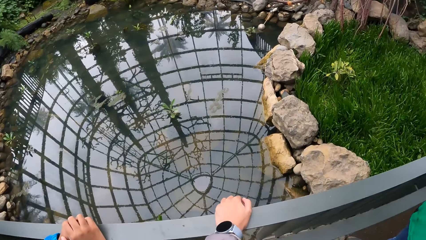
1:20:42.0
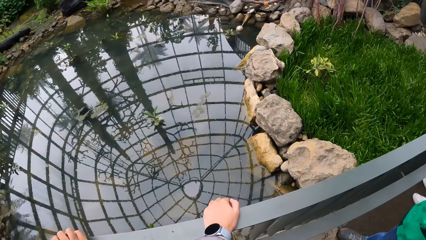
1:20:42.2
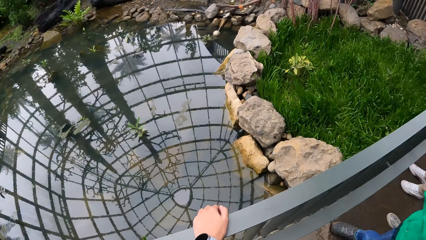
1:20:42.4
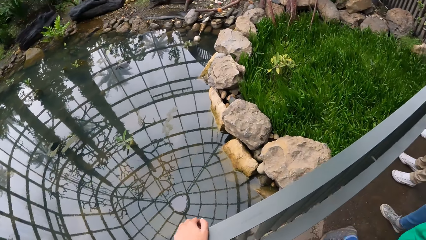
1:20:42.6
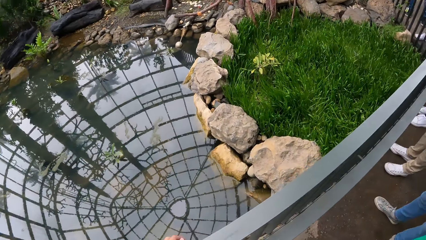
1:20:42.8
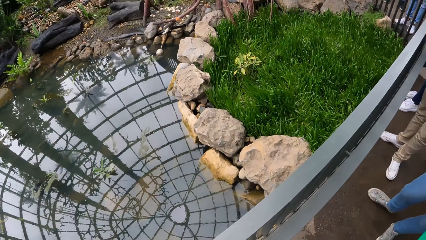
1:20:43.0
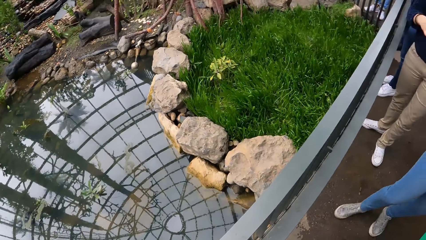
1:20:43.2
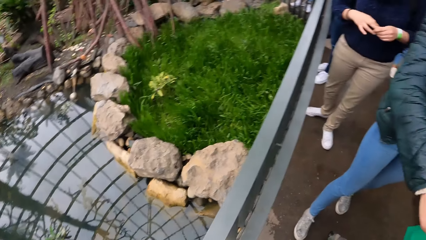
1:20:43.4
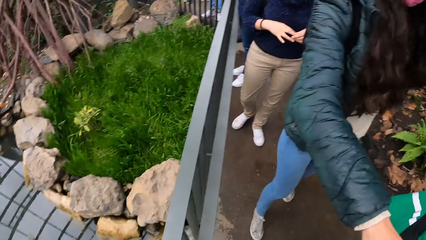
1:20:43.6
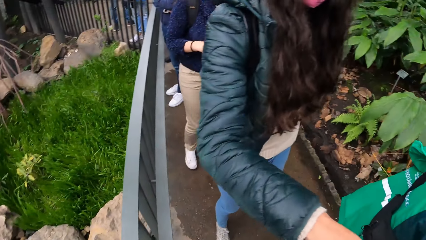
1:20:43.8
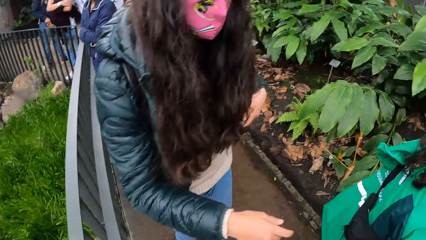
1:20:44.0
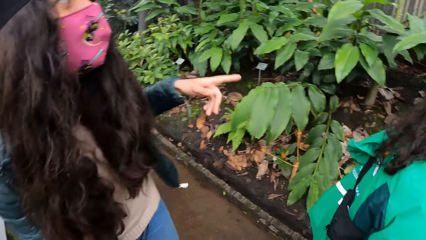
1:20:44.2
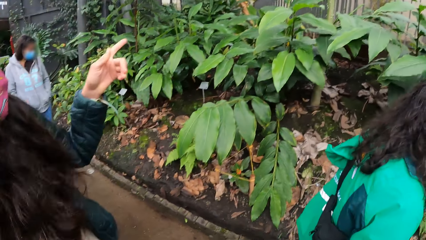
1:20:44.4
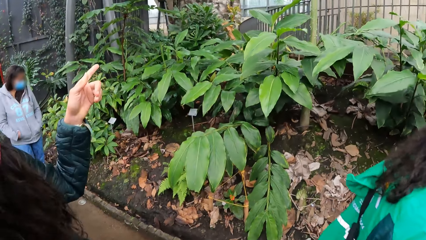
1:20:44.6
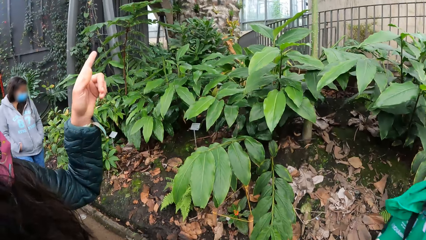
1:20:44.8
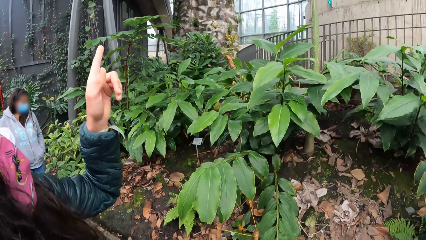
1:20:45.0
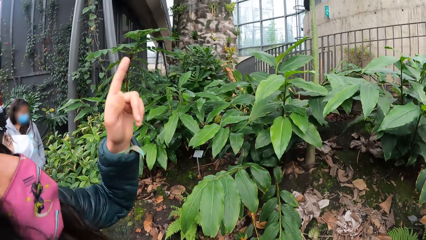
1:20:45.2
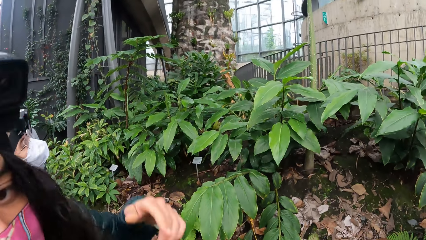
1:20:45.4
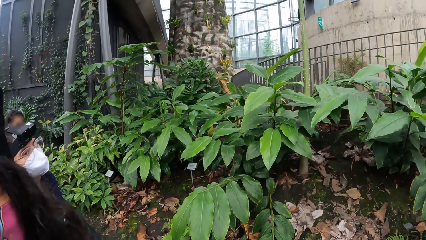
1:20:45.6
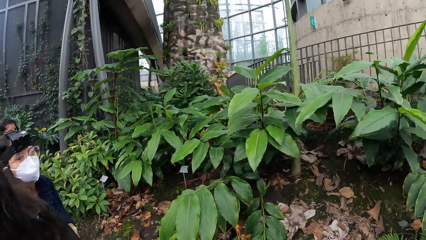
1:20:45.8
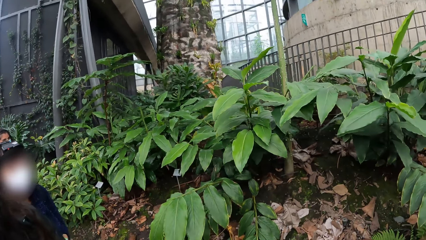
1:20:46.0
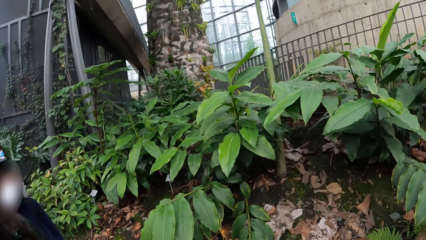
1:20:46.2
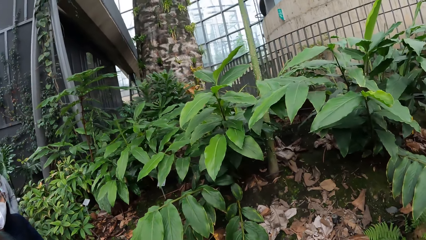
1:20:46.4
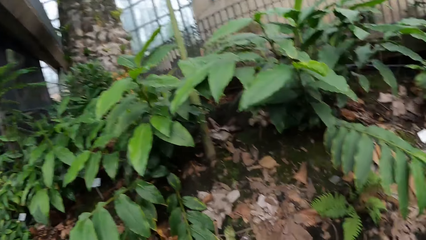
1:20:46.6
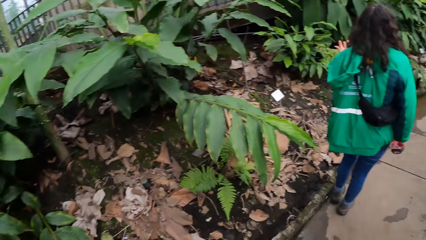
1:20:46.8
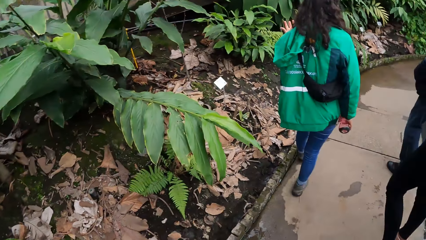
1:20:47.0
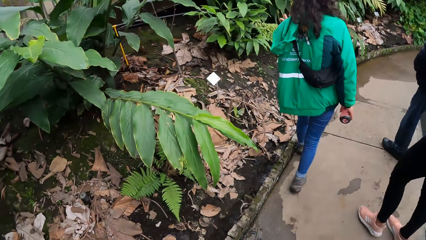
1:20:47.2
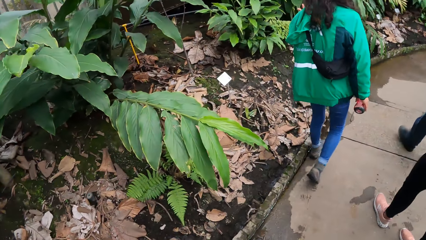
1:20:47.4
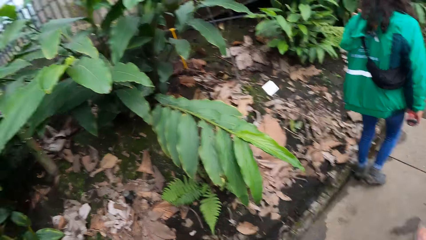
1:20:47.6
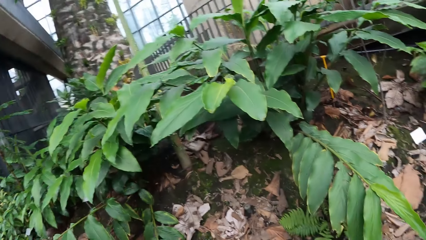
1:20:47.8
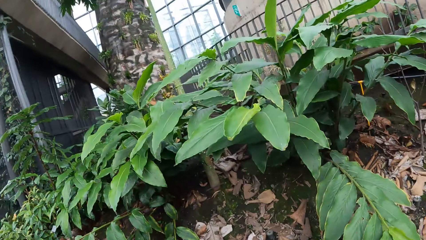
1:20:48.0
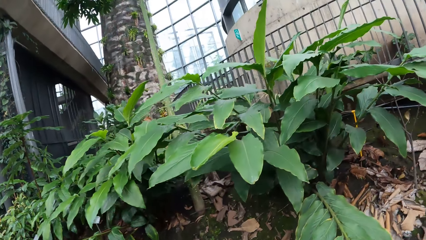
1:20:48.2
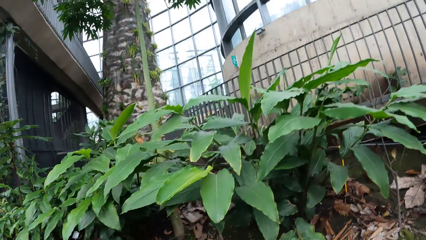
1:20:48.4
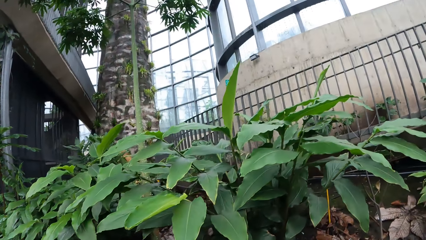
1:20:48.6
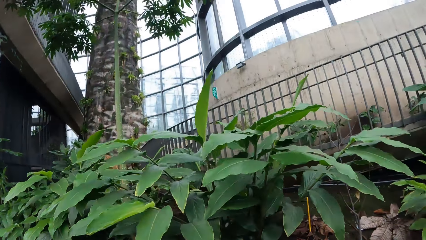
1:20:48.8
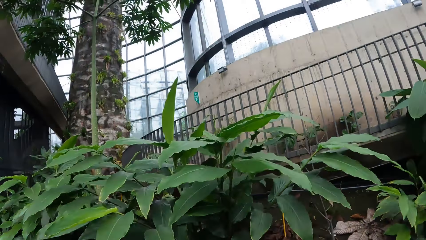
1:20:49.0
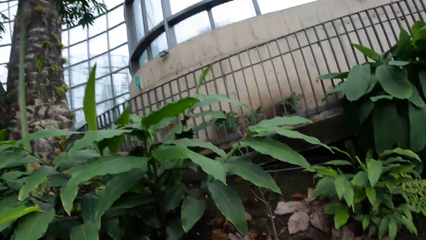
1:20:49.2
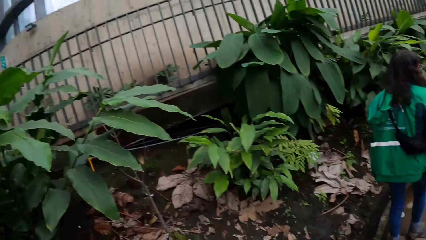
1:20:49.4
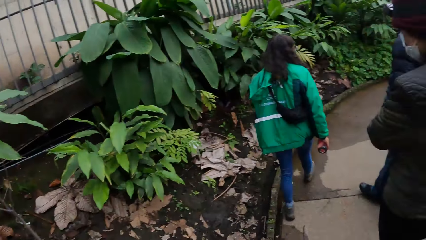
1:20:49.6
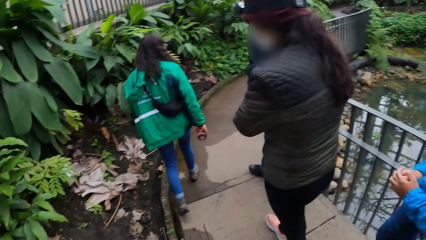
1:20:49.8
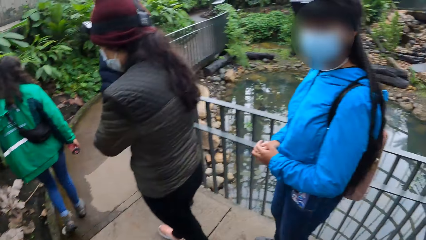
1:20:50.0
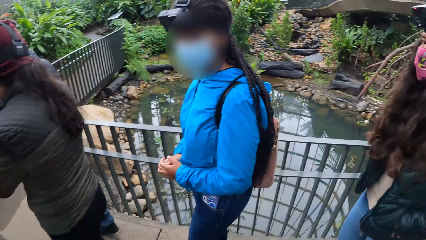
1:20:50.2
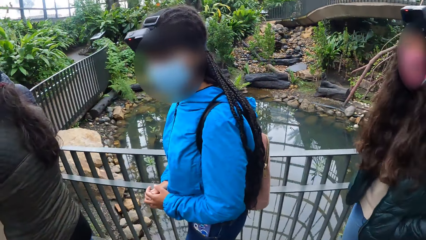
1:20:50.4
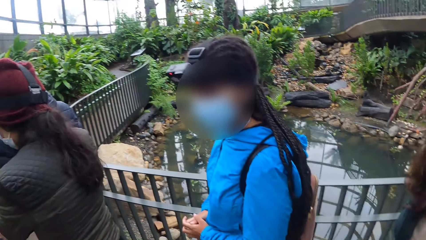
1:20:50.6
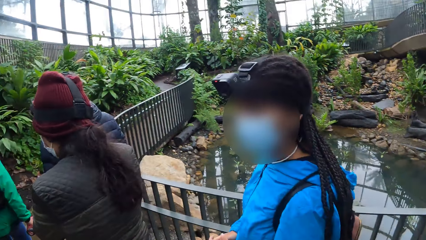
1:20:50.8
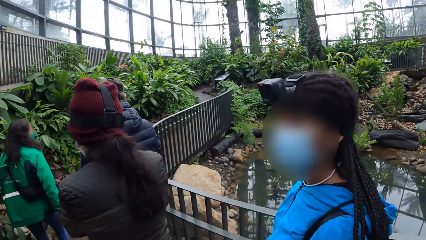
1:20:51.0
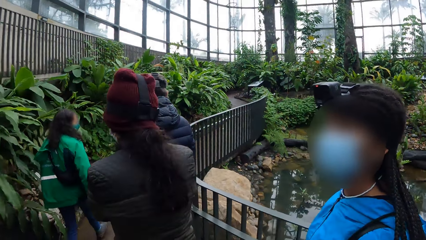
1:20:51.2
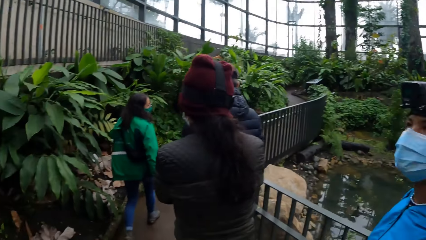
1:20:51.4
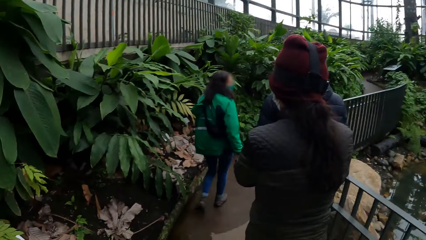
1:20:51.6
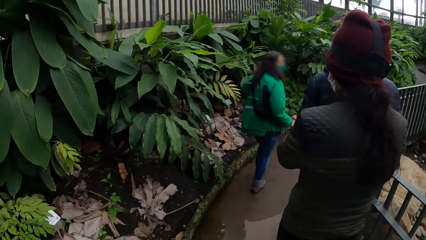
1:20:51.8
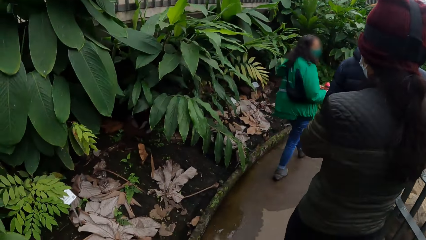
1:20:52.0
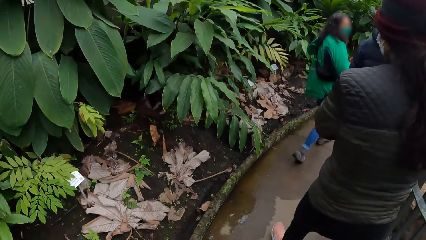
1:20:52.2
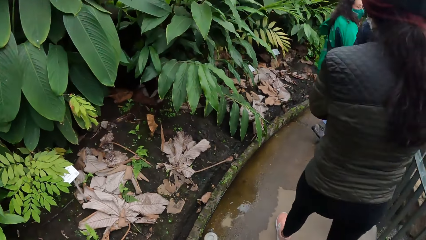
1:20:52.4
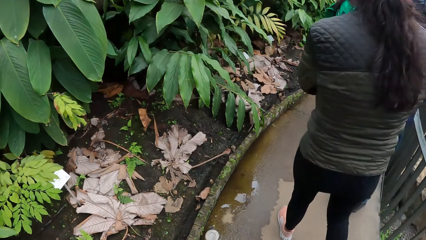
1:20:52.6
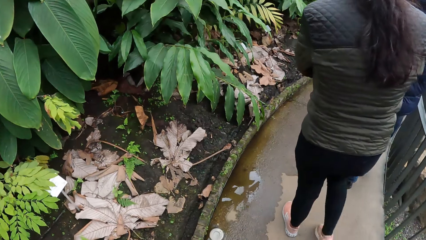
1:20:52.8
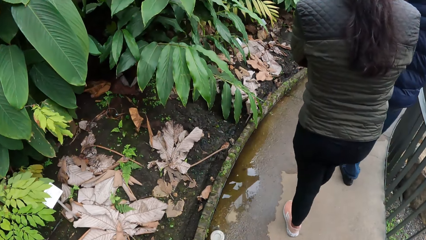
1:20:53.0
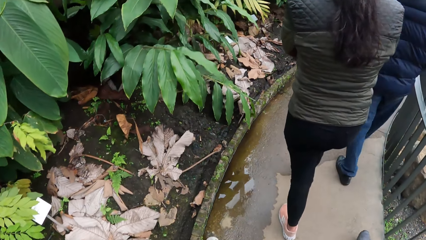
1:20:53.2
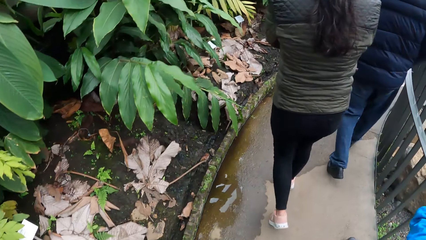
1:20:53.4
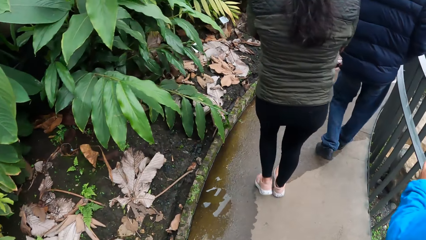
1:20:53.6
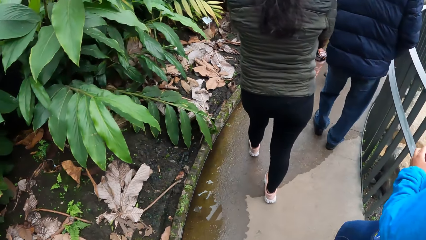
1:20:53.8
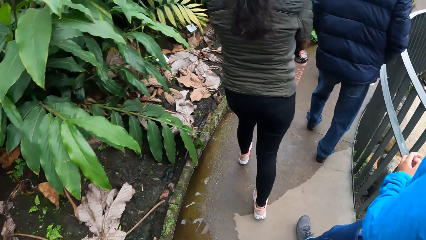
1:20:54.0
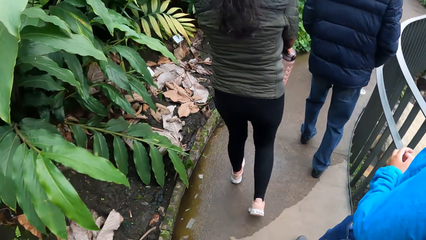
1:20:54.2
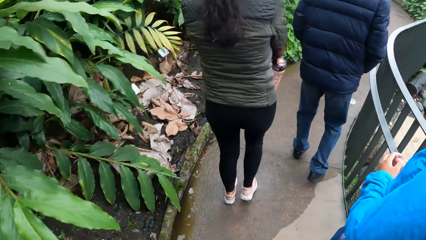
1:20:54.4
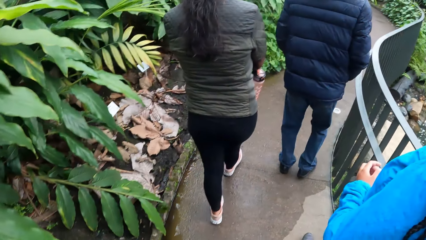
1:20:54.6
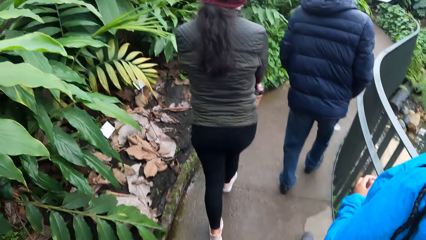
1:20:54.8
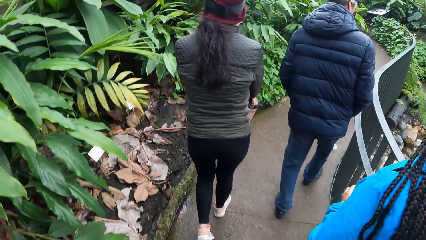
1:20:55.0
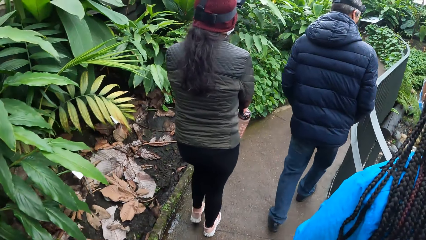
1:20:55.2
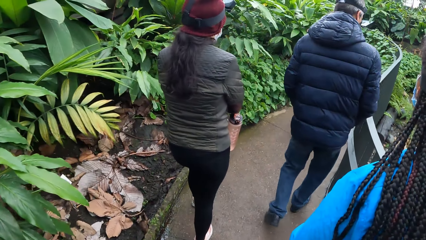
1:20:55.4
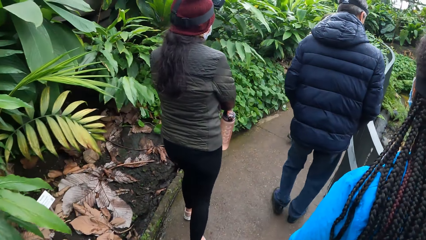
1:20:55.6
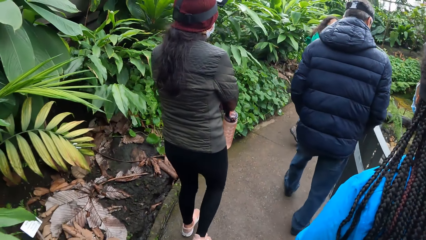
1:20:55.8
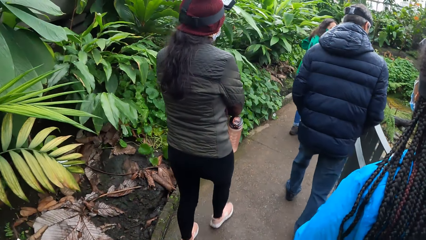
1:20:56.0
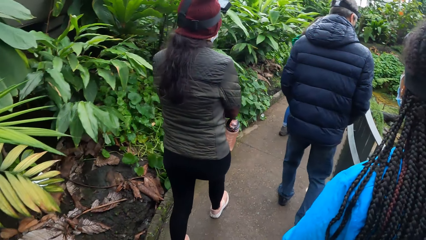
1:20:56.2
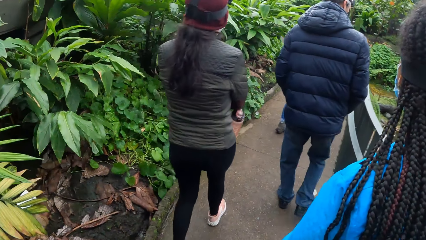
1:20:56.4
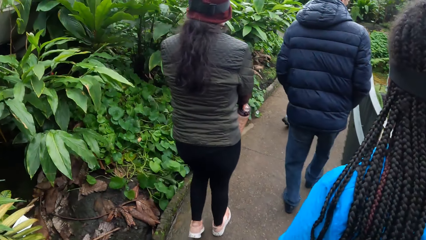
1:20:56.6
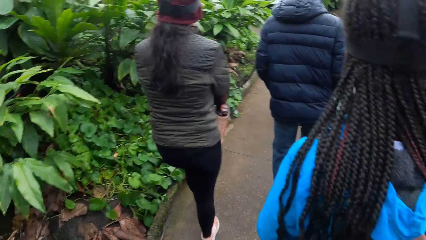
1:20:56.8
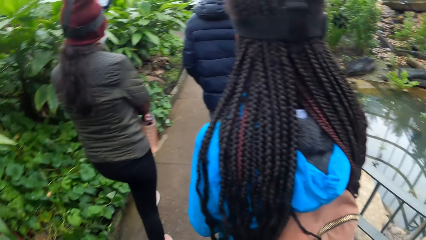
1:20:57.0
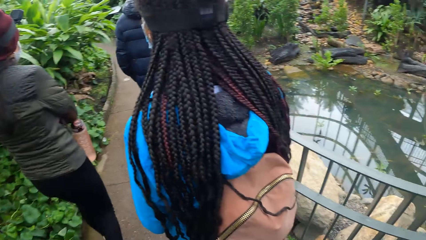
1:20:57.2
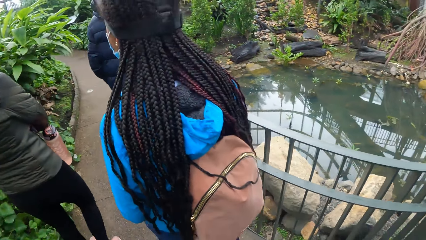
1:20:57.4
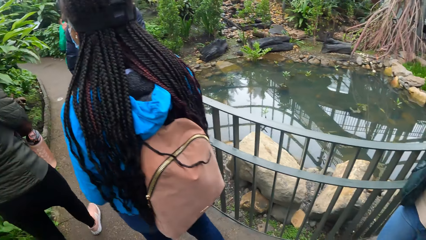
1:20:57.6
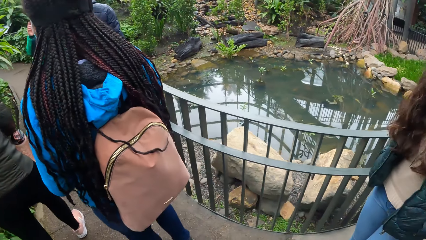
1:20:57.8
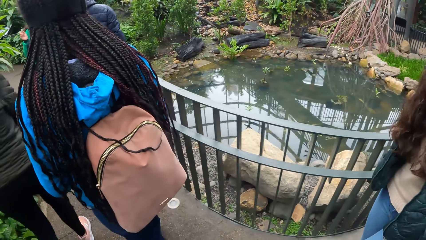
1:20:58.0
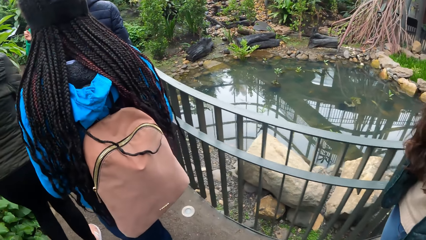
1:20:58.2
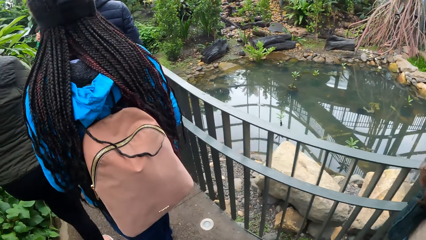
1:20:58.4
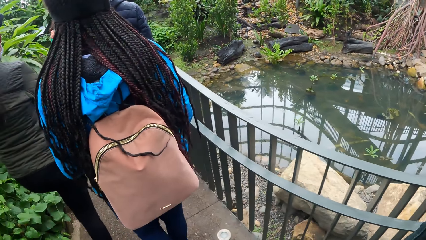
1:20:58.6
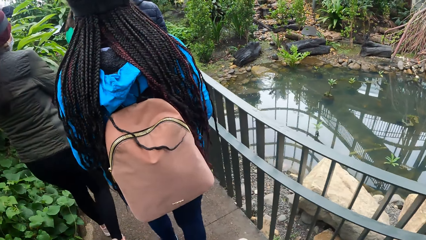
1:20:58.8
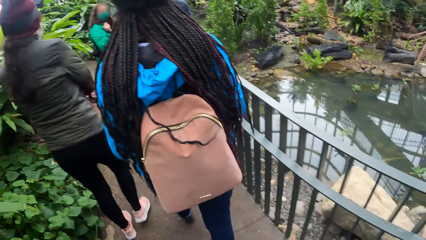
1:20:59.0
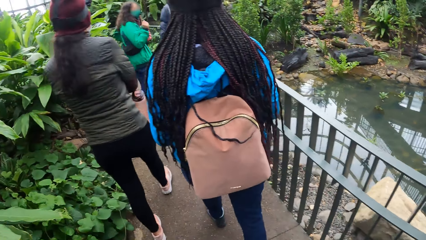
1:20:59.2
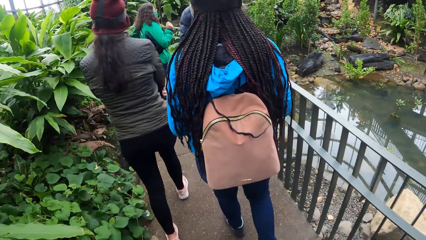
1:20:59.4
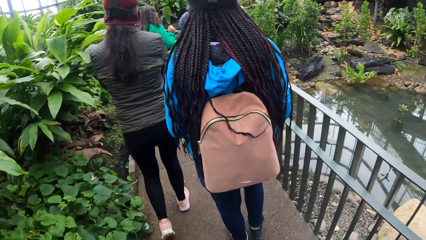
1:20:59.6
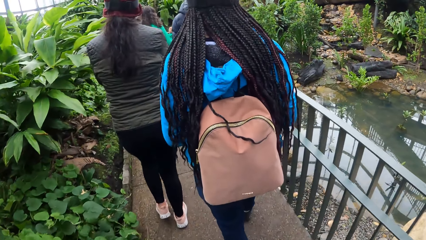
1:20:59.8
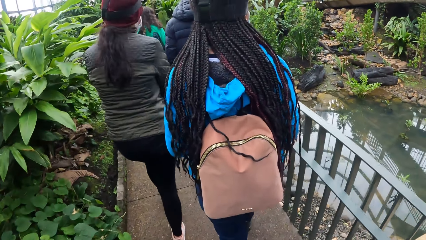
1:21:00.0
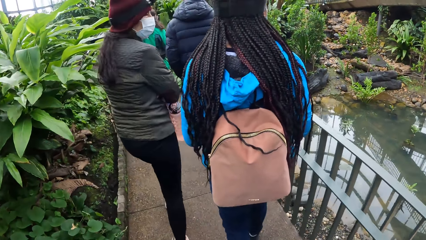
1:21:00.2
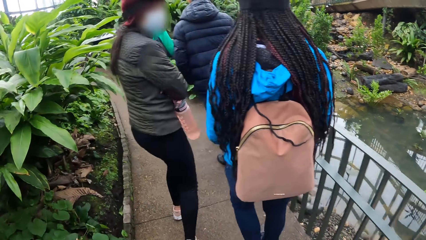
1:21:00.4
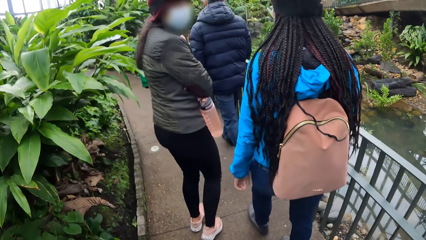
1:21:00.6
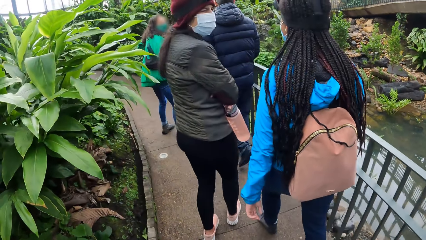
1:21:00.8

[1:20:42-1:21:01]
The camera wearer looks around the compound. A woman walks in the building. The camera wearer walks in the garden. They look at the team. Another woman walks in the garden. Another woman walks in the garden. A man walks in the garden. The first woman walks in the garden. The camera wearer walks around the compound.
